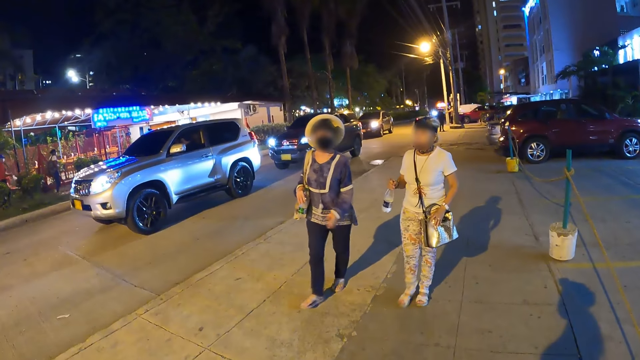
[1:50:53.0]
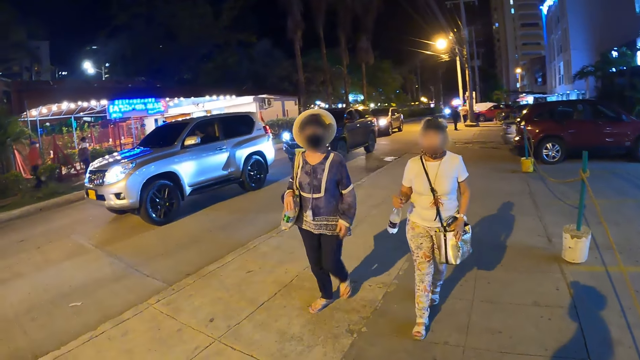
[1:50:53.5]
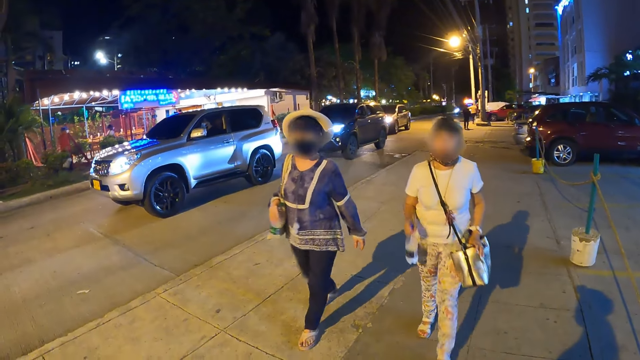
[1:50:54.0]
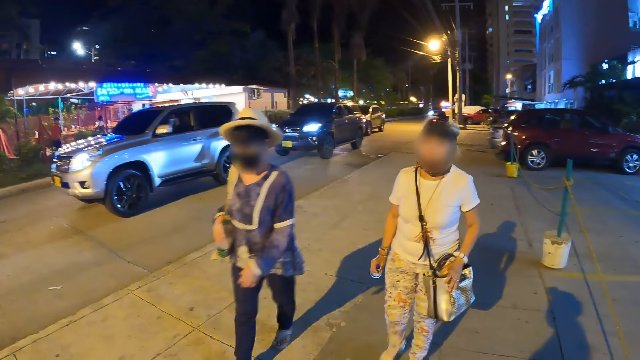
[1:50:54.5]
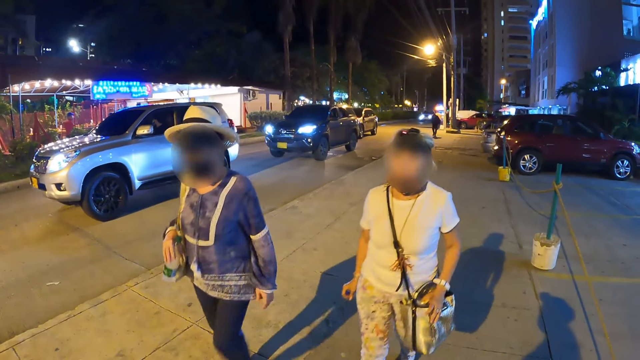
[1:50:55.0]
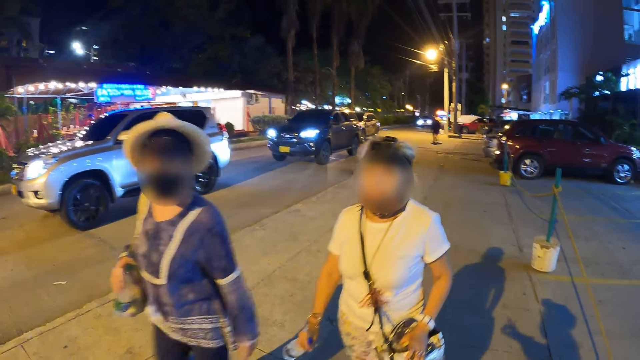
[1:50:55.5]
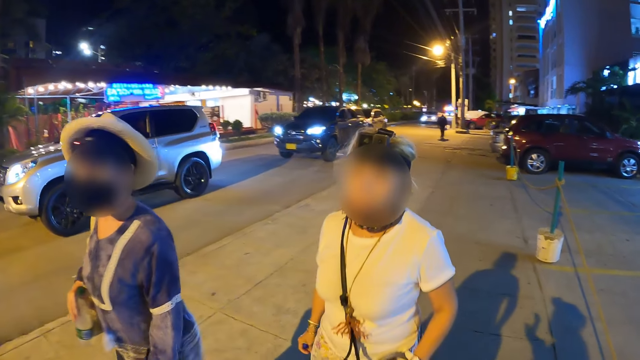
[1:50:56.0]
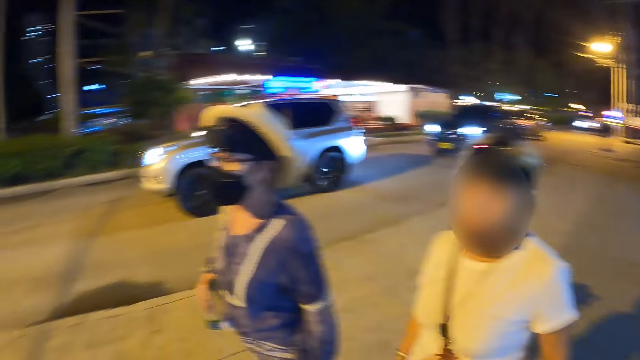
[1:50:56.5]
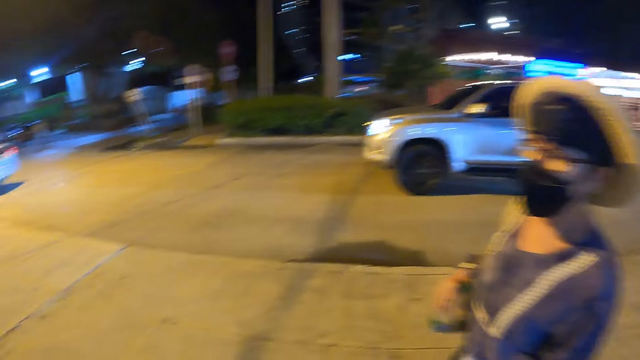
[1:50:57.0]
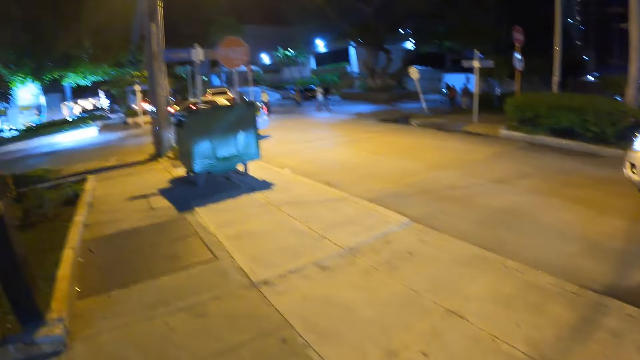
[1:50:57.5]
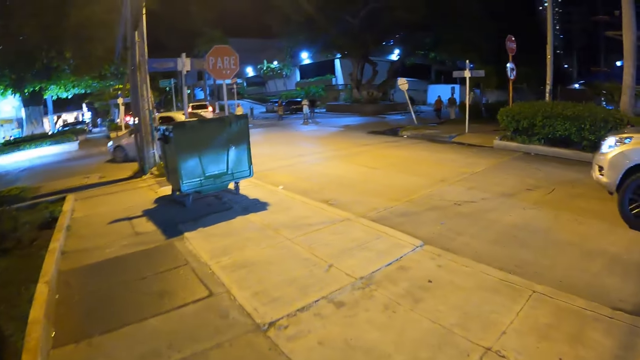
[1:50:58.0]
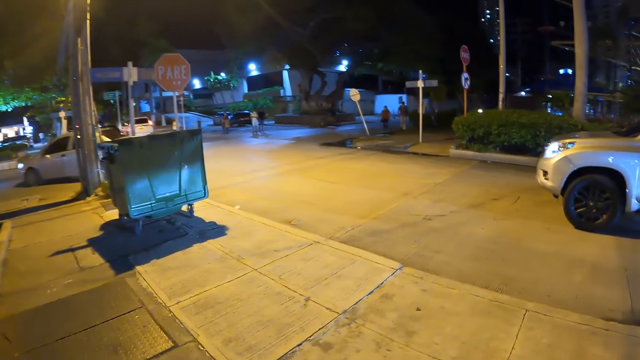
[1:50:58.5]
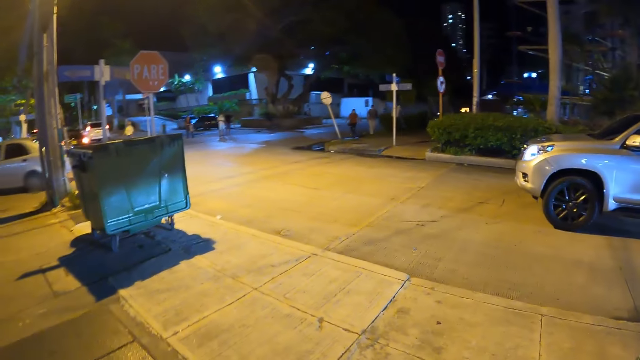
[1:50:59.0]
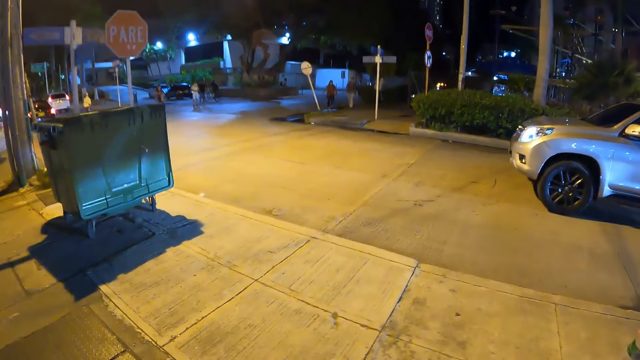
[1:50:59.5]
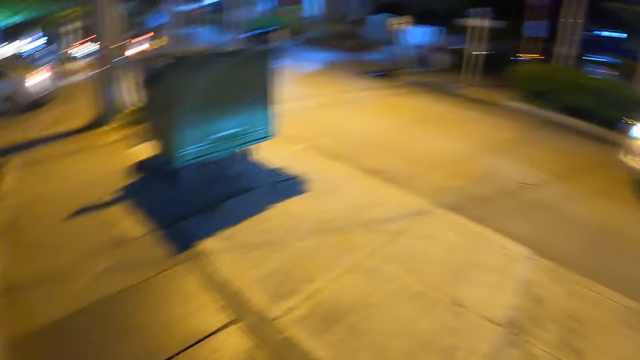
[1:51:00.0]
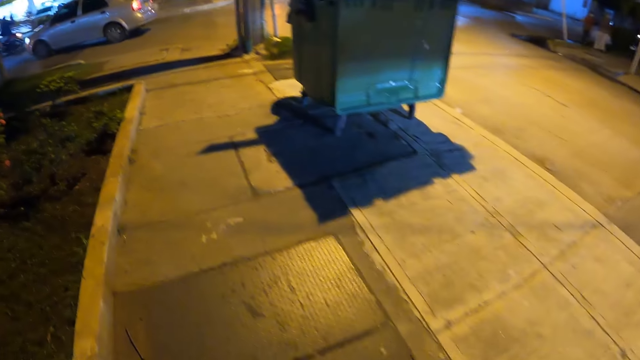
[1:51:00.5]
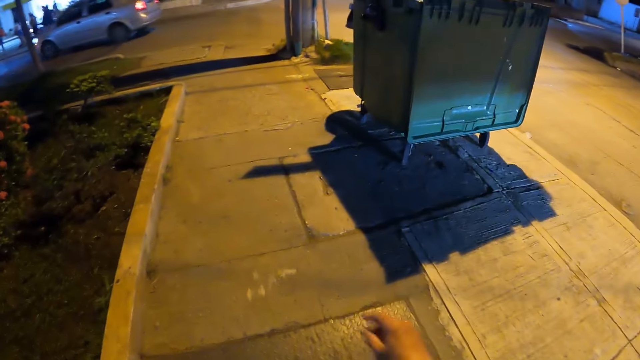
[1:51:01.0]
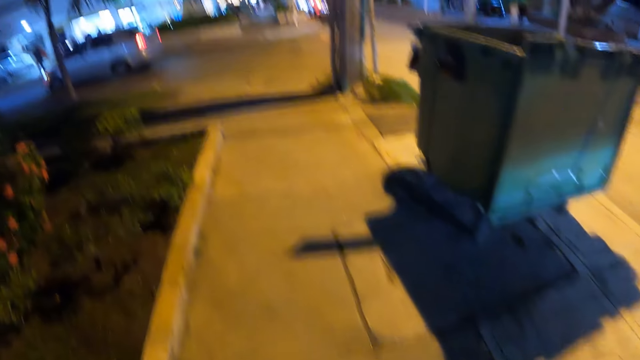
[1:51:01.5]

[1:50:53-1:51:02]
The camera wearer walks along the road.

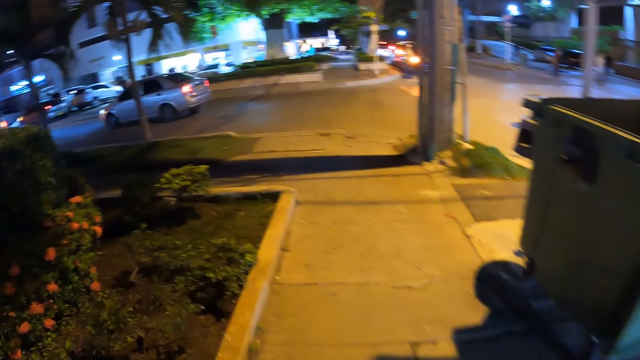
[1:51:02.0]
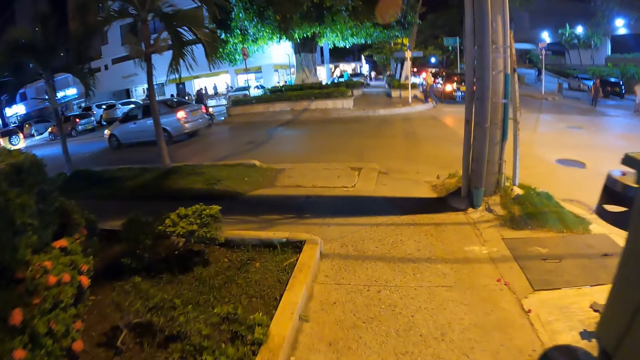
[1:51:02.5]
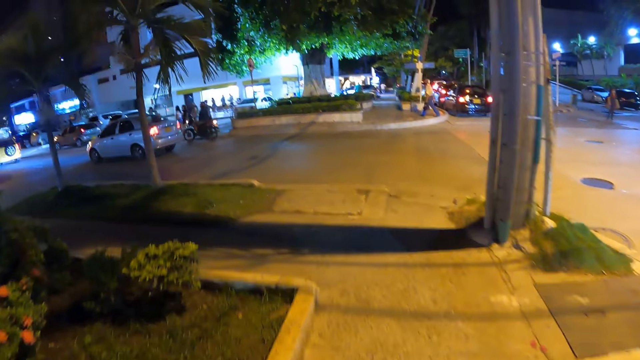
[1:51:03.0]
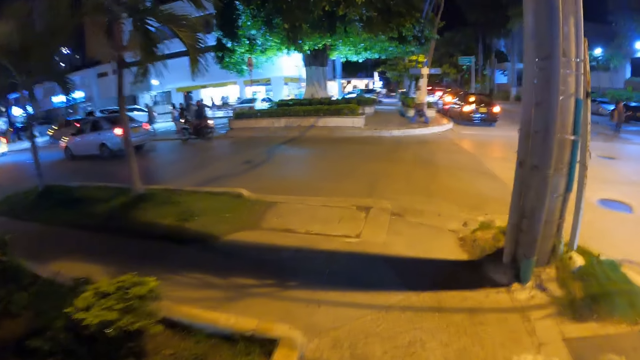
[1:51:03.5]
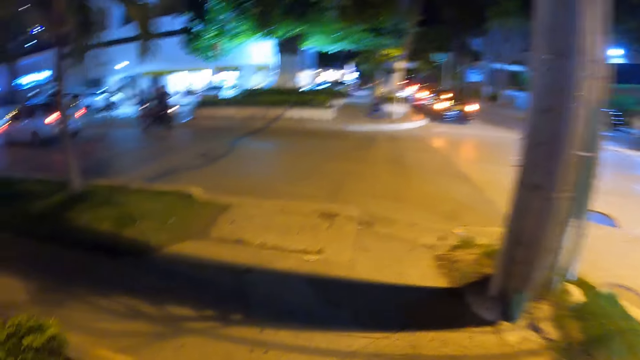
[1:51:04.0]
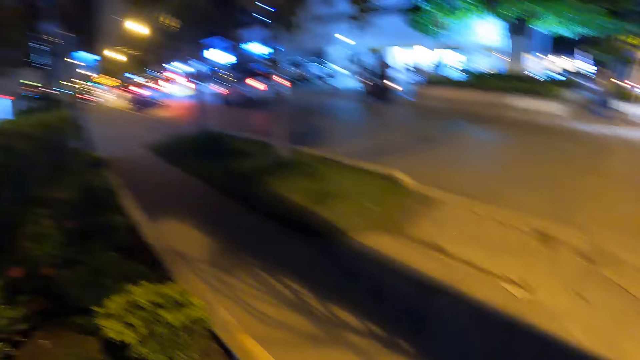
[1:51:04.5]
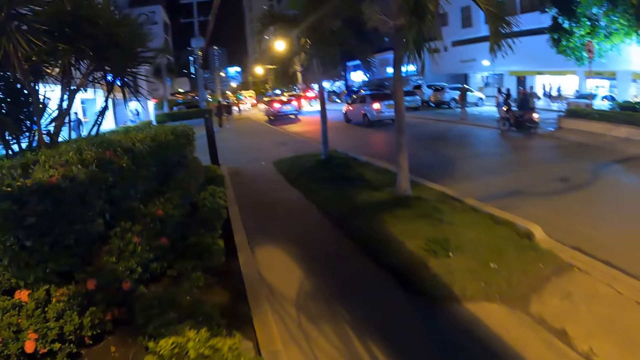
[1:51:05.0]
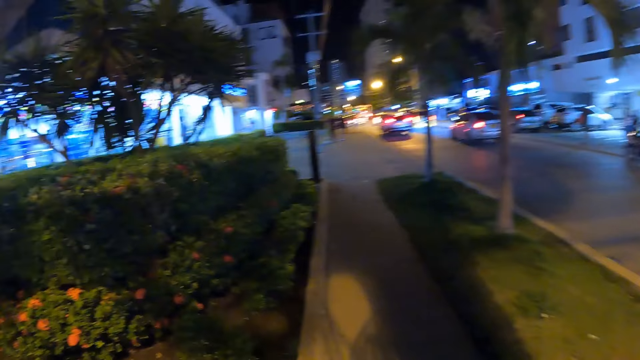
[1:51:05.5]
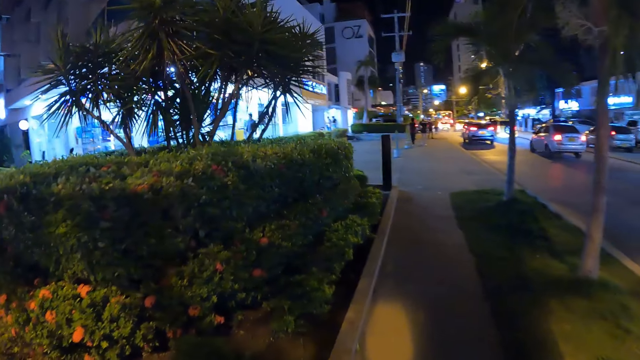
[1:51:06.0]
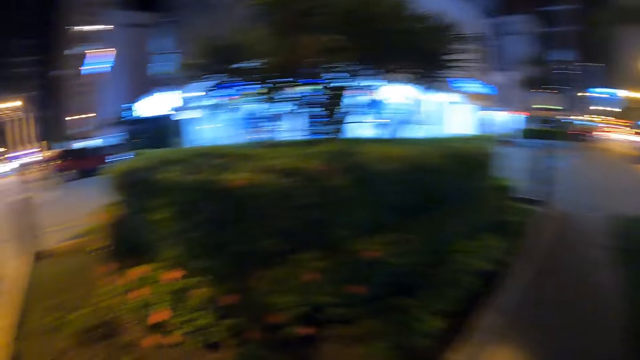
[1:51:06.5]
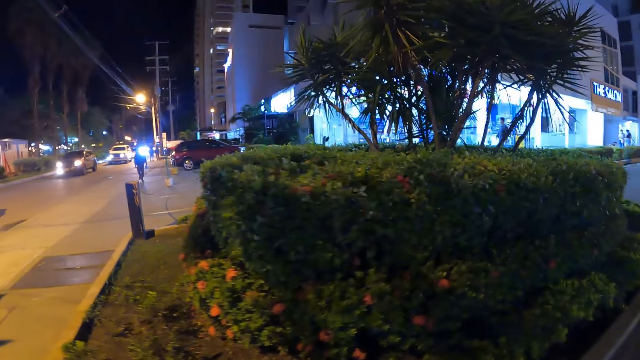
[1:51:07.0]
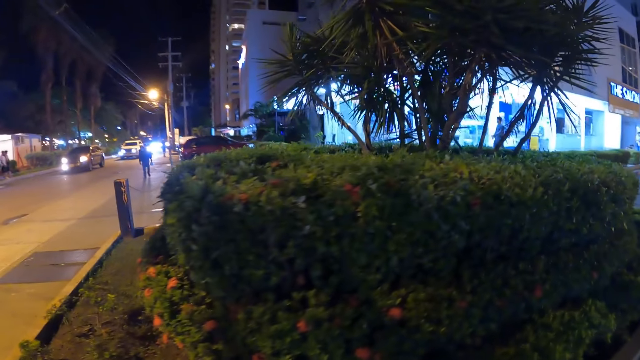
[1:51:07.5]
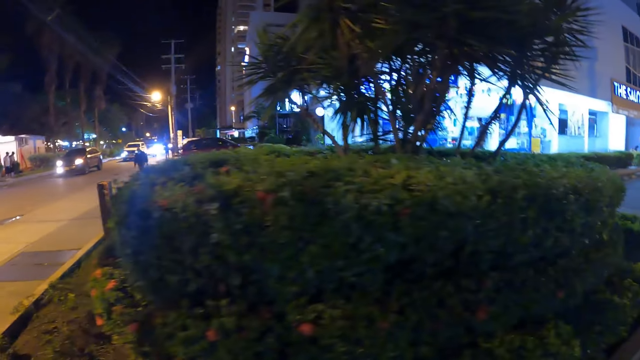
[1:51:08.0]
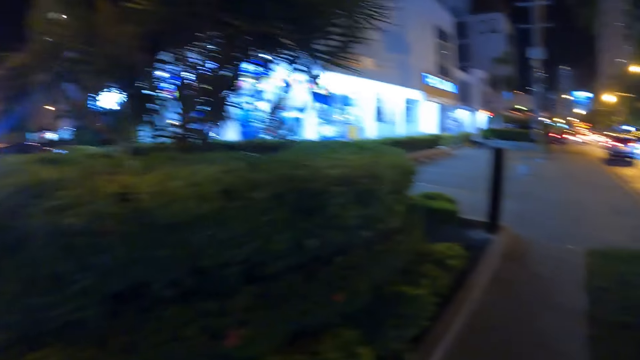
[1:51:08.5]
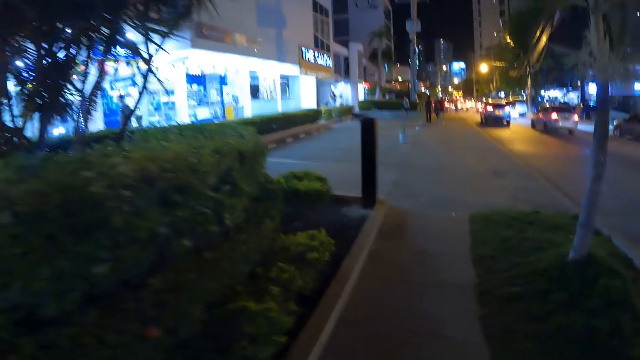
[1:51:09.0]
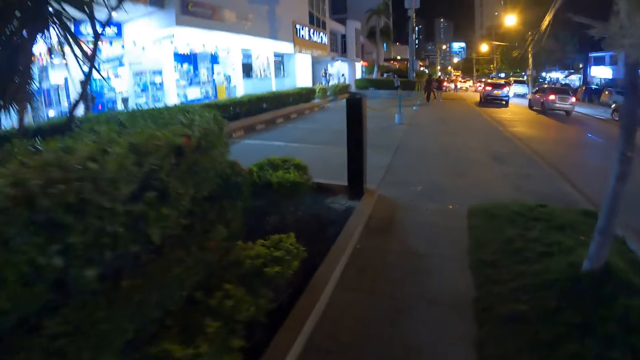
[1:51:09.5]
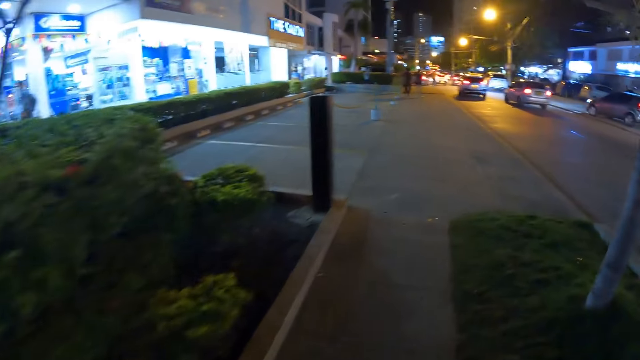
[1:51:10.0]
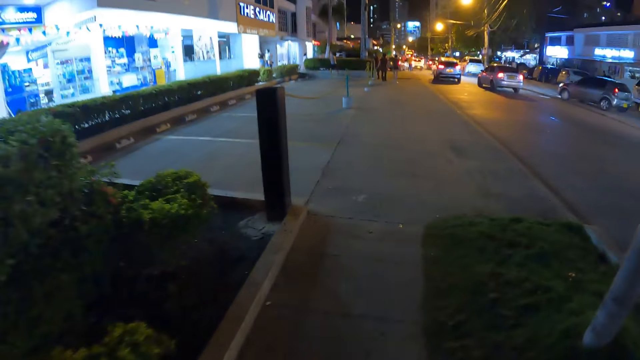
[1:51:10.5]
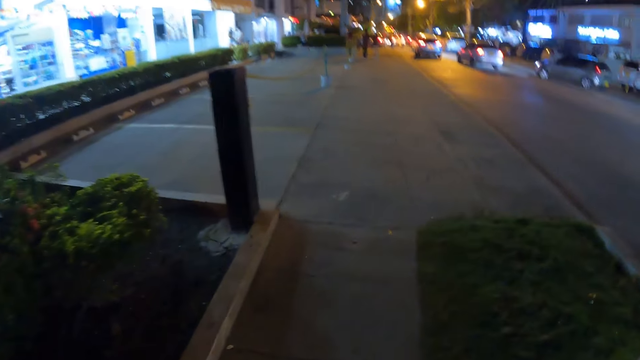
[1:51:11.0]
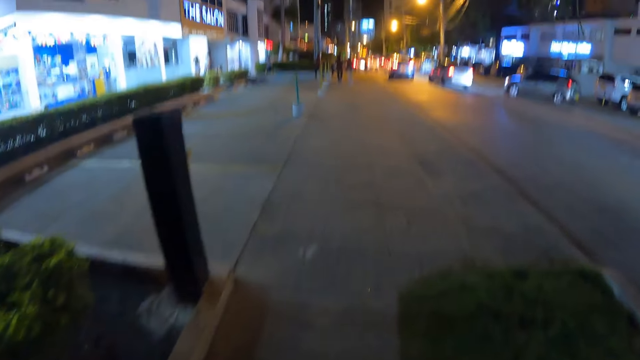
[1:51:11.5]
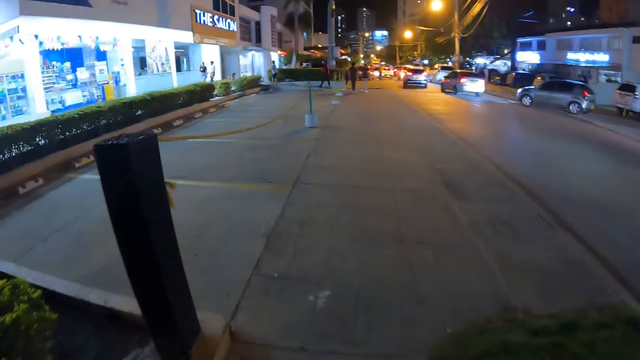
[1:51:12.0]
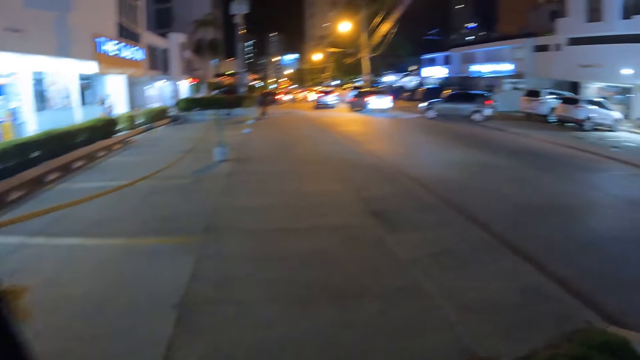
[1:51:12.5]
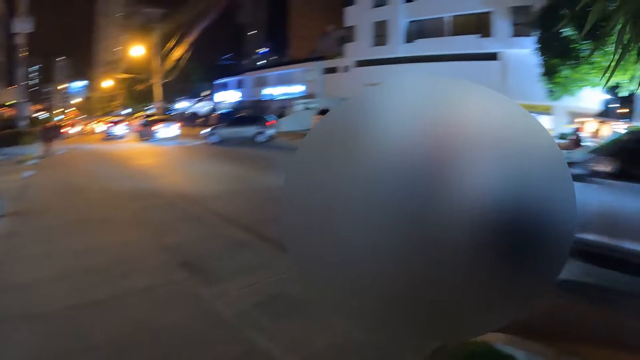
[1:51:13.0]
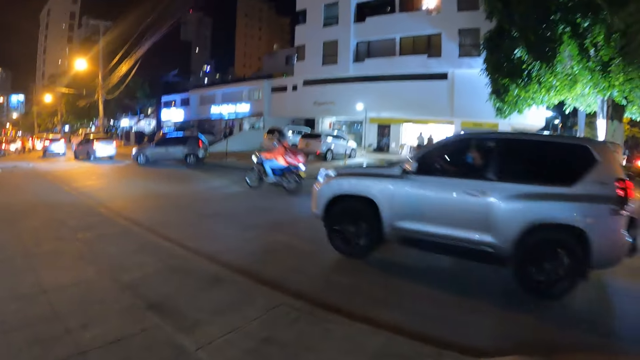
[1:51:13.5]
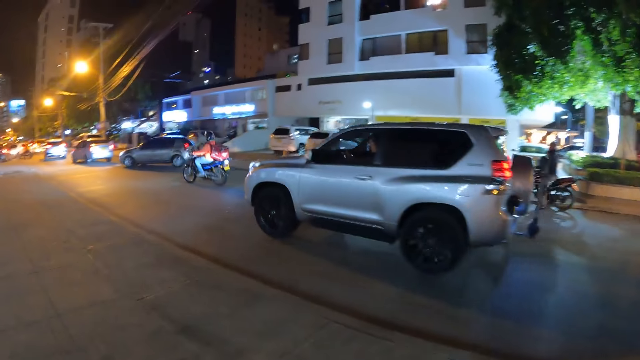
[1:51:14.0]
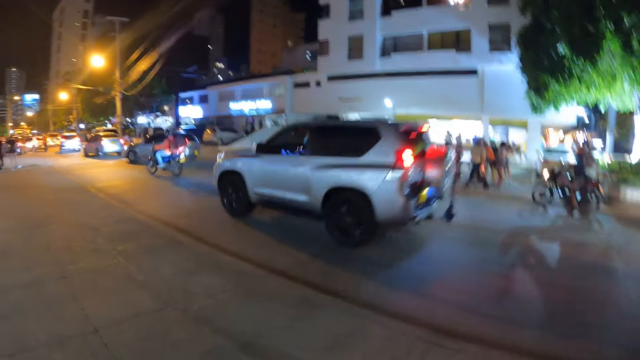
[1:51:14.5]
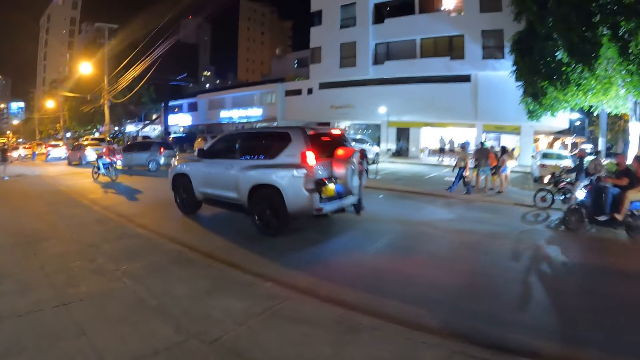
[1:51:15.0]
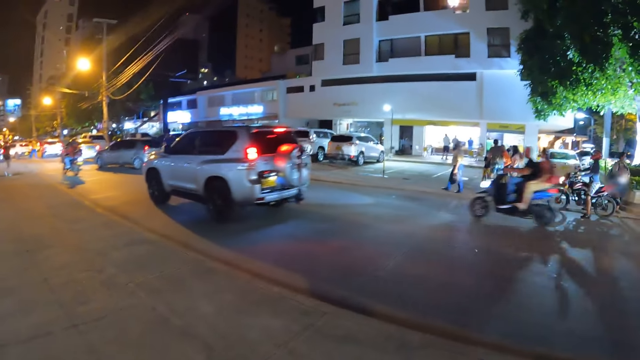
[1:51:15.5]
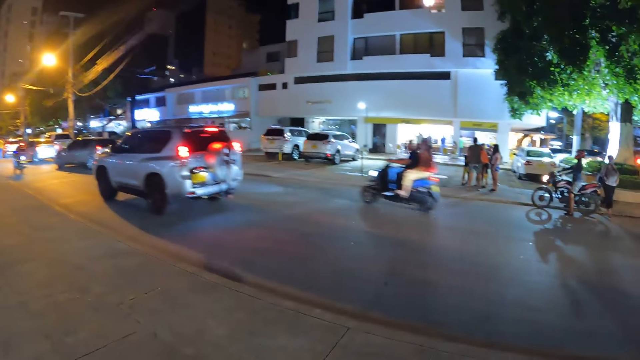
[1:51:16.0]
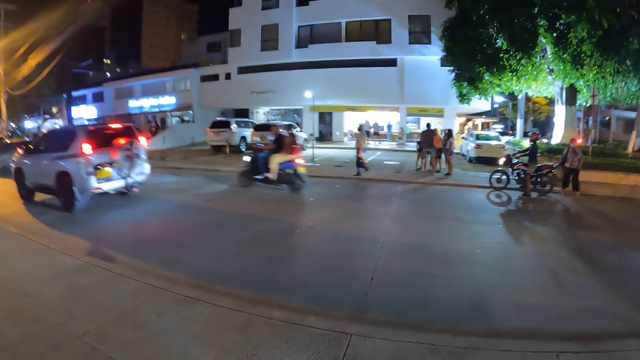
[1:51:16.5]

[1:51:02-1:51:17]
The camera wearer turns to the left. They walk along the road. They stare around. They walk along the road. They stare around.
